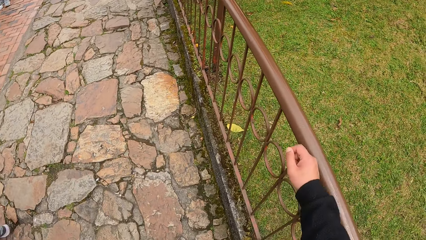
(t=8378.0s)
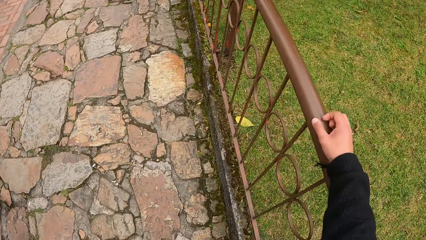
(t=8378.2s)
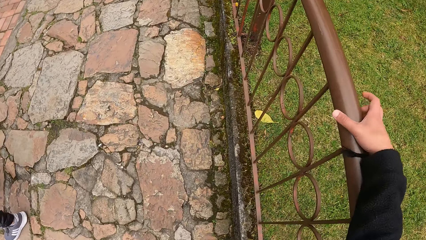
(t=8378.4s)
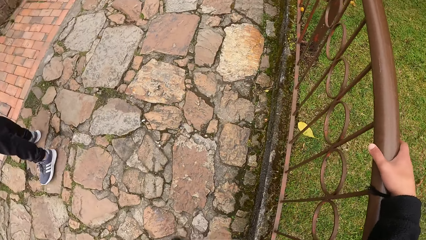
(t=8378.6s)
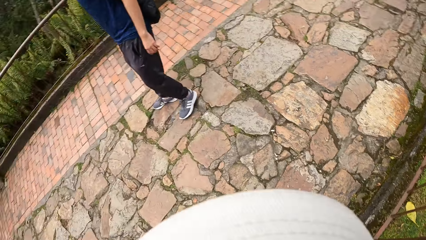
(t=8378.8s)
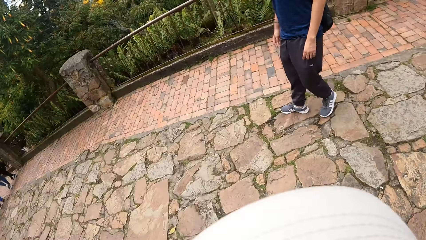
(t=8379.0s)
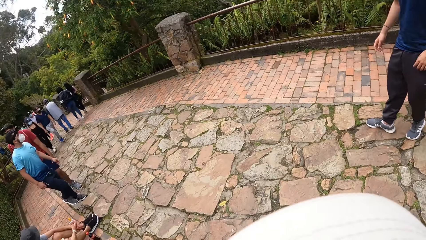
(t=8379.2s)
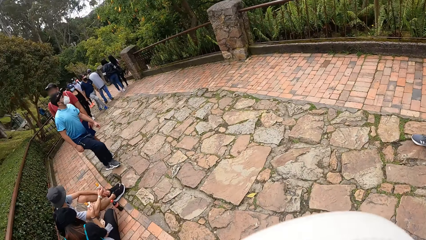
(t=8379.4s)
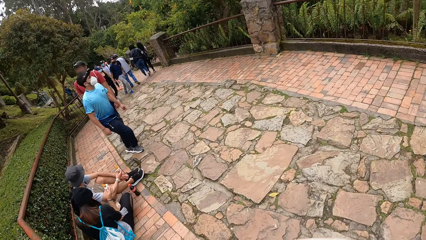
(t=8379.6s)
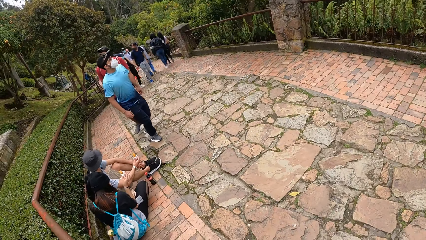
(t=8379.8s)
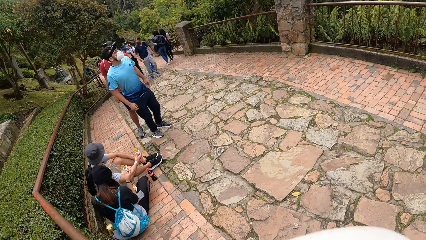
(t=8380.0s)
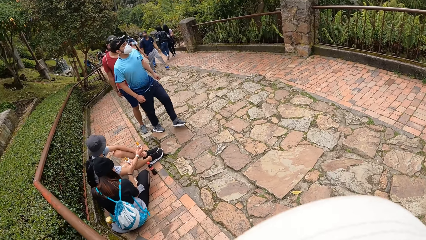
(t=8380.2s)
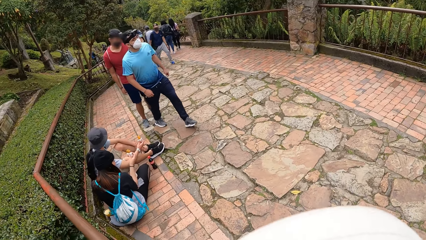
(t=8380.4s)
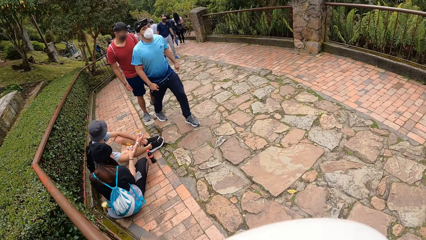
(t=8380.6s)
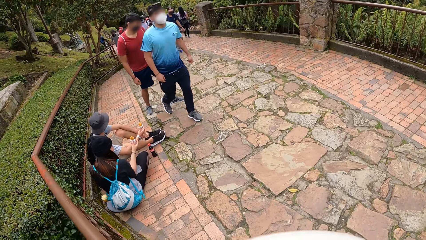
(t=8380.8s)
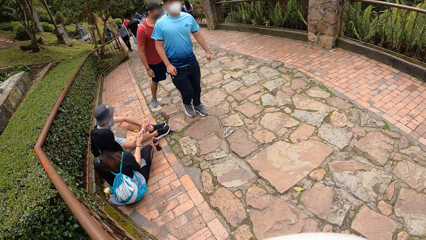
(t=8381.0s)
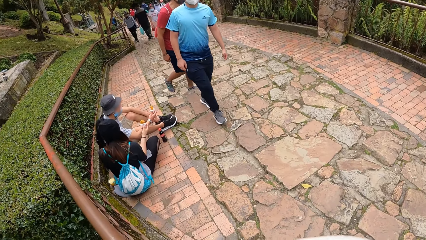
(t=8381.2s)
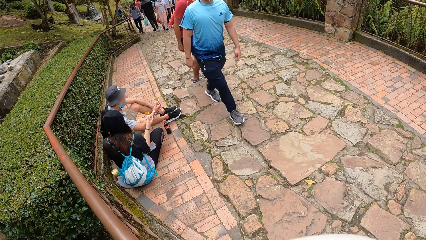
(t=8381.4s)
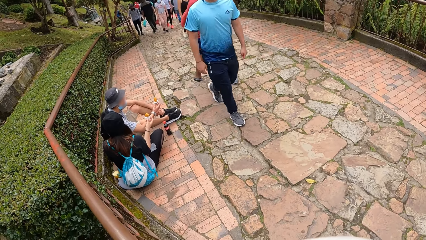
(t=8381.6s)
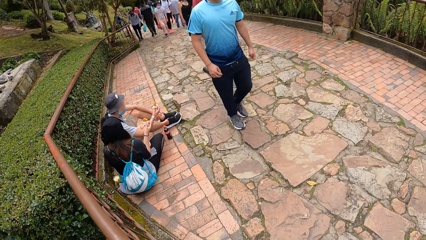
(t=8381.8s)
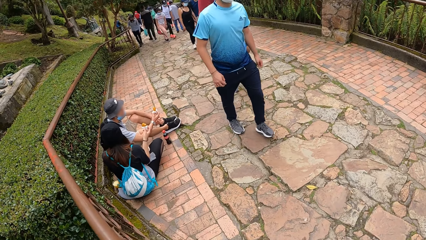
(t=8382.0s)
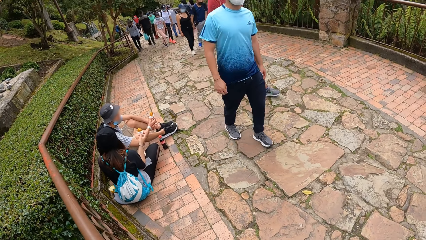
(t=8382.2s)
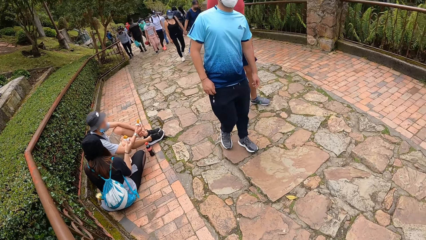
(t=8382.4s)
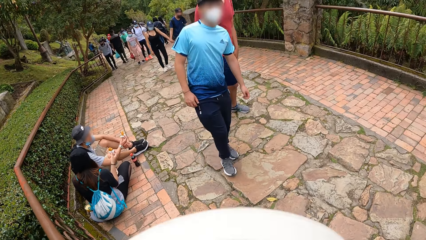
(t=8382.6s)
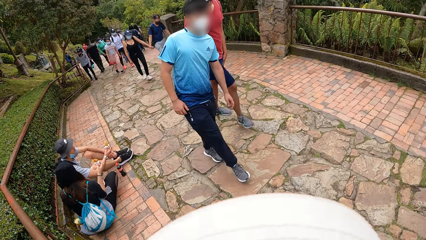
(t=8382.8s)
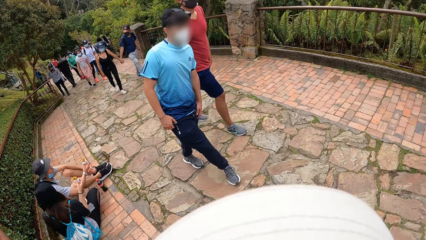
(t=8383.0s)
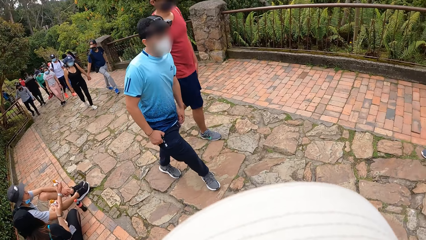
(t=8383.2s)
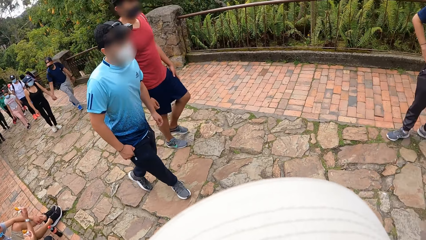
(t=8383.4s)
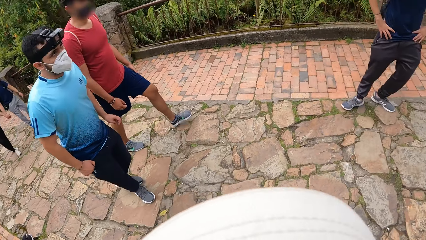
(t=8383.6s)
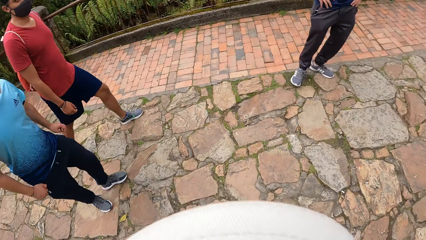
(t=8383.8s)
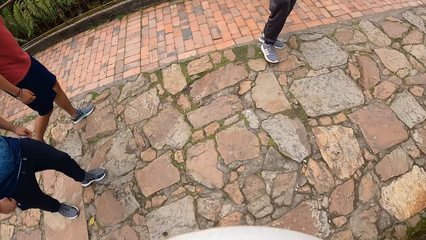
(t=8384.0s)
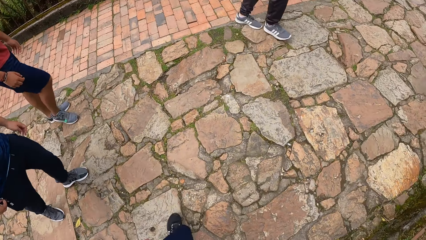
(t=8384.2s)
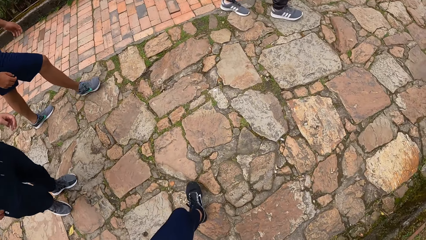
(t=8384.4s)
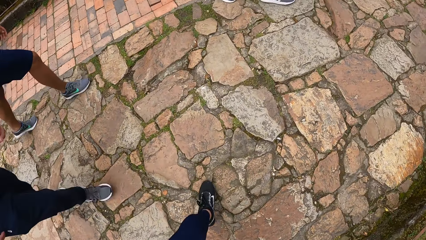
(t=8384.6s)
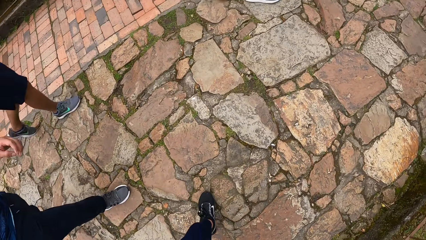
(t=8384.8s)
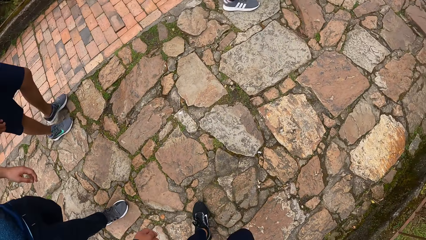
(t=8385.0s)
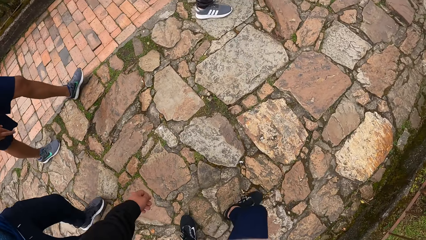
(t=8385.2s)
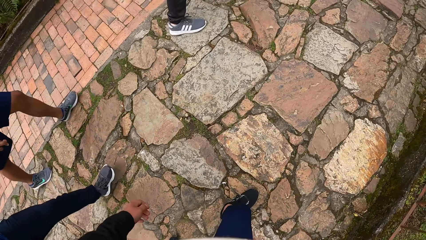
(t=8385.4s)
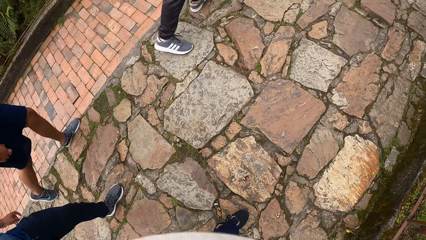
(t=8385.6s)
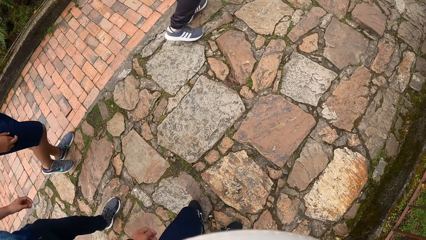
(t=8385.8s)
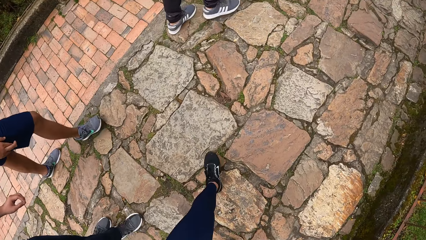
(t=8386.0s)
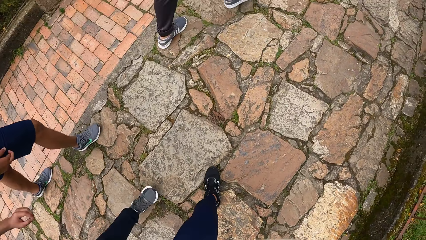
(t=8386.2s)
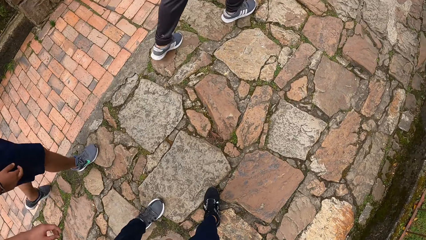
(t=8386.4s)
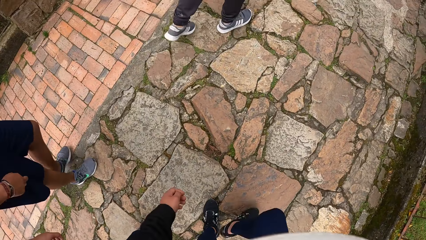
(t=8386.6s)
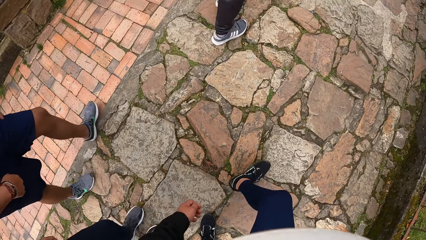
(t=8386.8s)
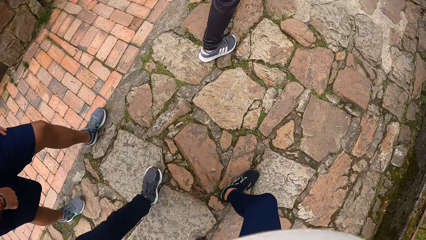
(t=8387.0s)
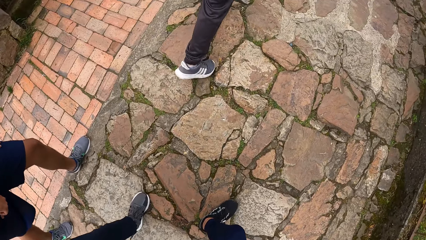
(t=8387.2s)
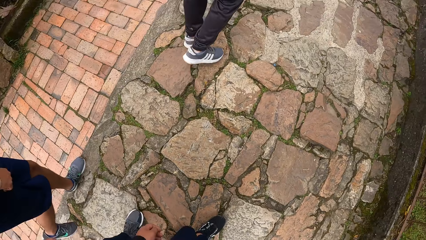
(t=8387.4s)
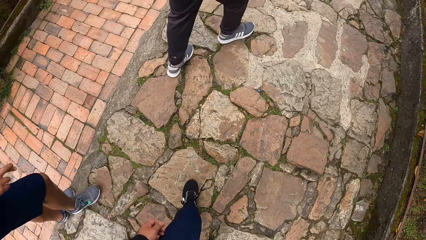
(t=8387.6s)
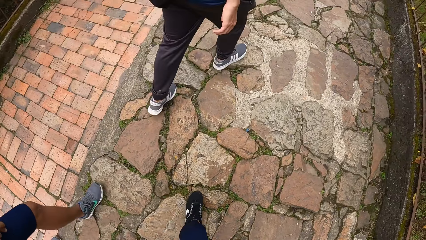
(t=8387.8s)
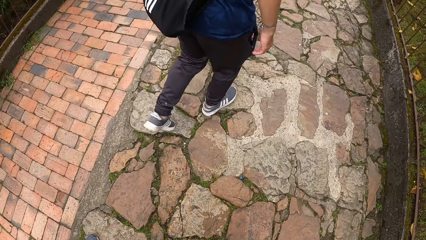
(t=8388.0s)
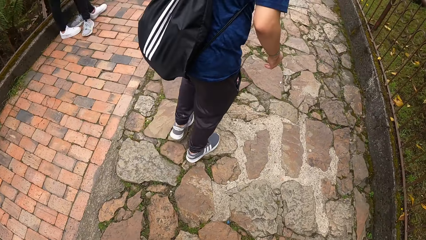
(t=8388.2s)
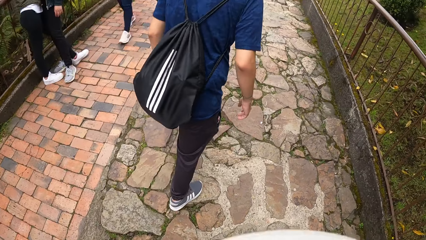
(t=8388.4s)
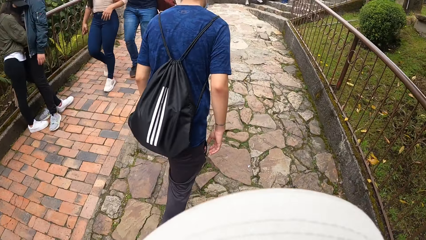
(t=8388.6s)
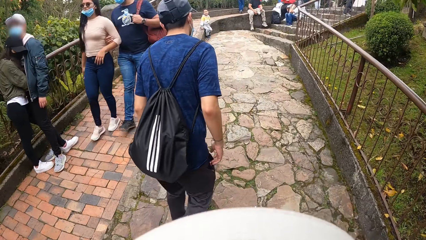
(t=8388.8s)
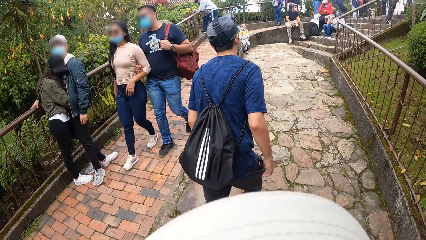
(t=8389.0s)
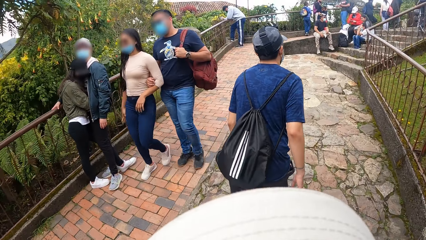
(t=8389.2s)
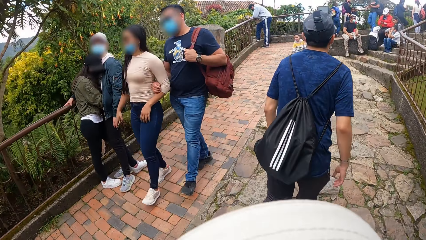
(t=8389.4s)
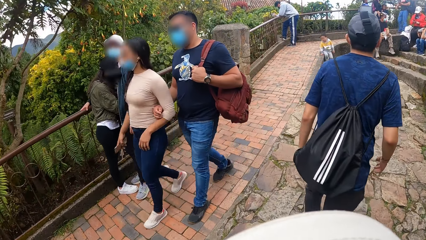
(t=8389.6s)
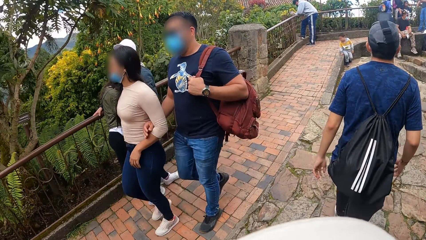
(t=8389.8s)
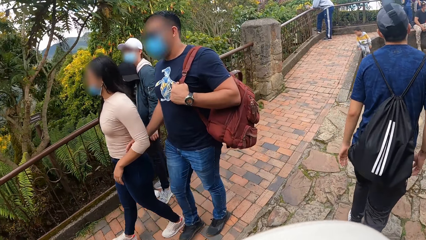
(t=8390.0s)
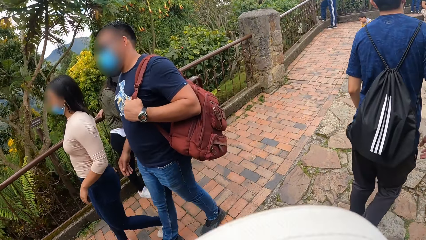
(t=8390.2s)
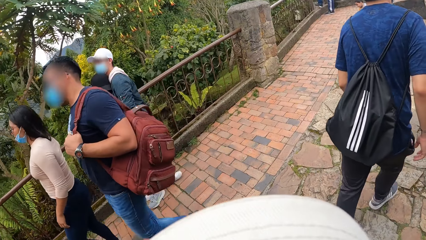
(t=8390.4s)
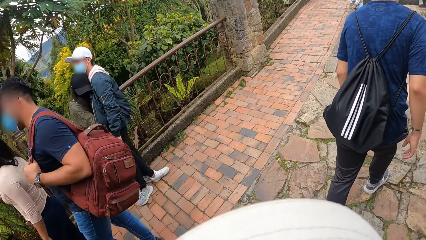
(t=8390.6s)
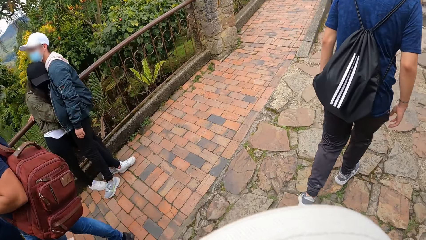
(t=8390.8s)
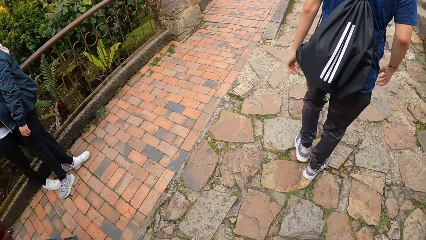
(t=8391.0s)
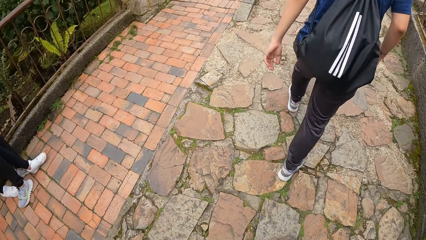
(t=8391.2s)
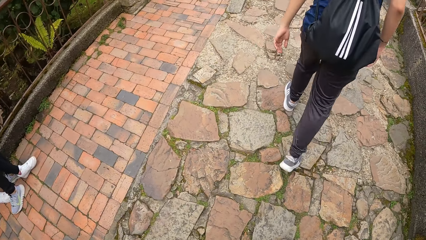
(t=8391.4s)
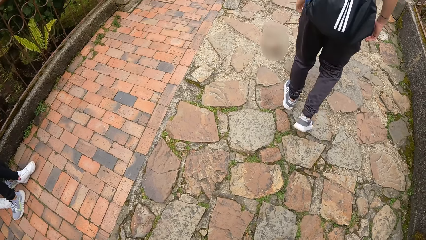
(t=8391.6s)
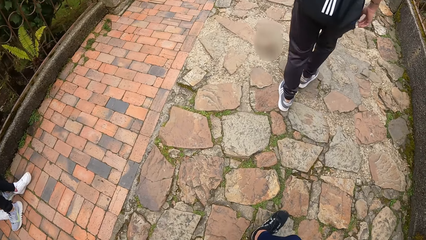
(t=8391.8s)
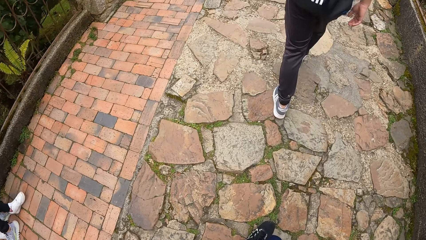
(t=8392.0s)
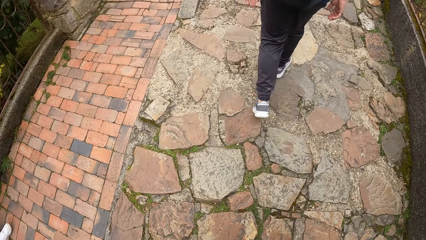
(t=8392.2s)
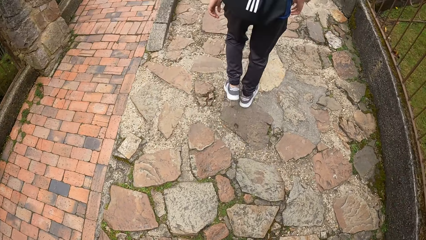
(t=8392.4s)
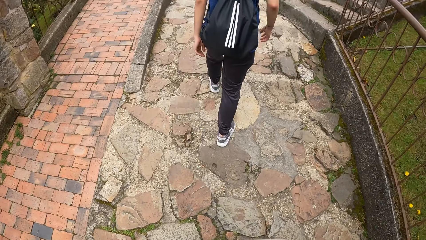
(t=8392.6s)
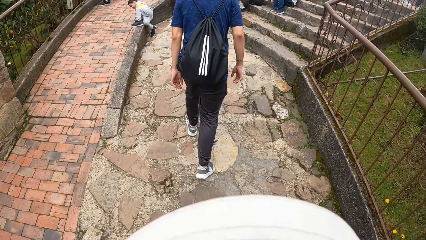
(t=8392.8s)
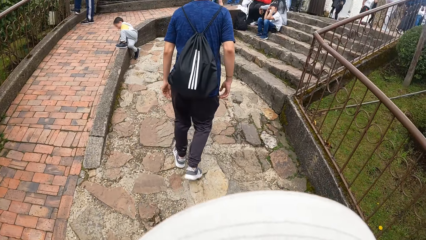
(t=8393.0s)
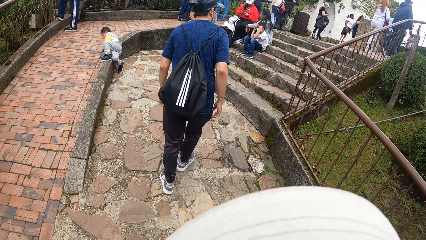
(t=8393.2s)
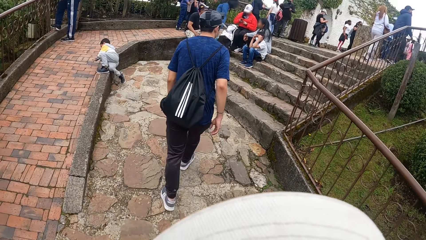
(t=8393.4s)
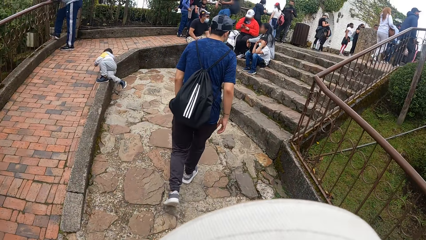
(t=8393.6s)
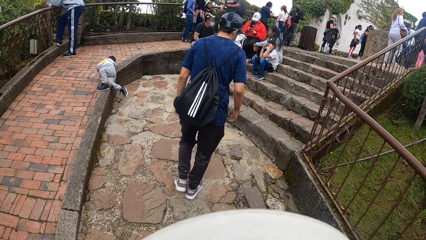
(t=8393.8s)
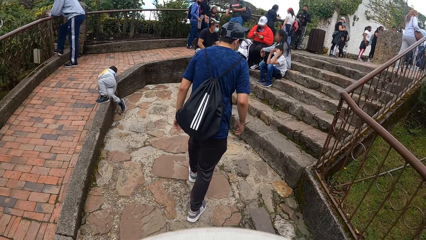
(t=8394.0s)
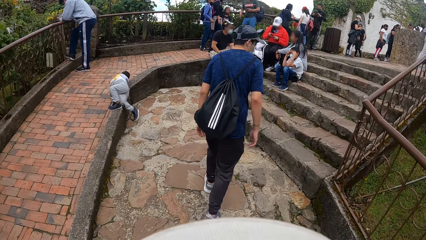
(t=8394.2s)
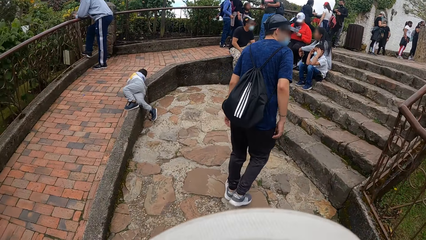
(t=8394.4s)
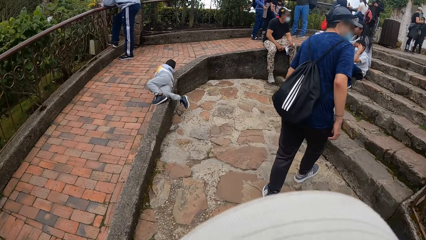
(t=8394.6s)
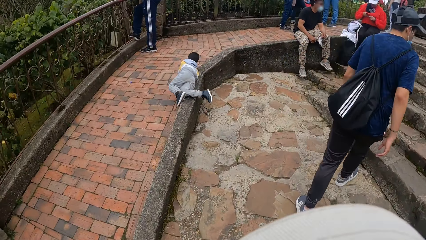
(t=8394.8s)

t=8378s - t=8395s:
The camera wearer touches a railing with his right hand. He looks behind.
